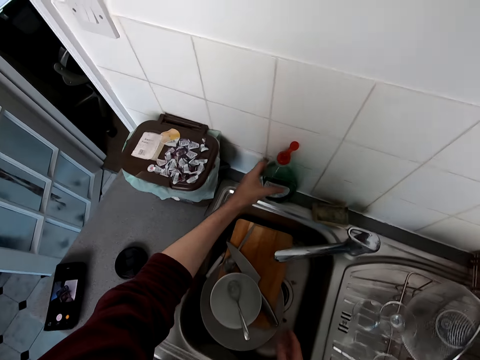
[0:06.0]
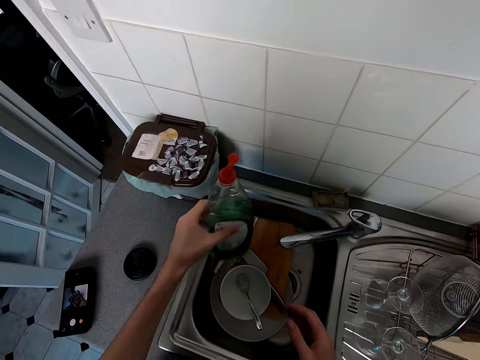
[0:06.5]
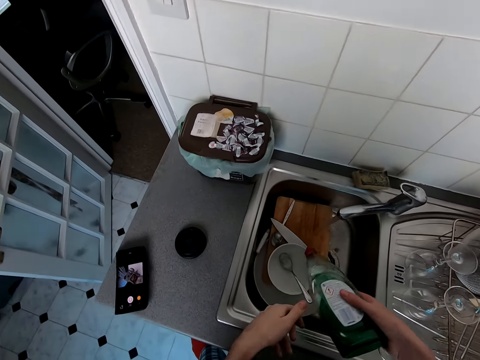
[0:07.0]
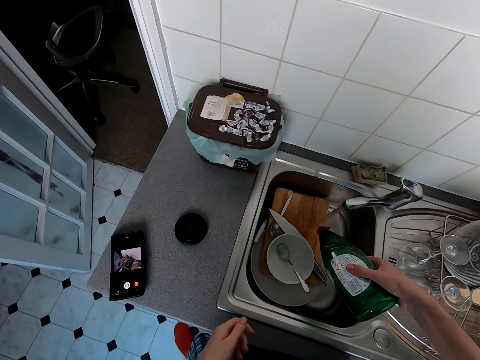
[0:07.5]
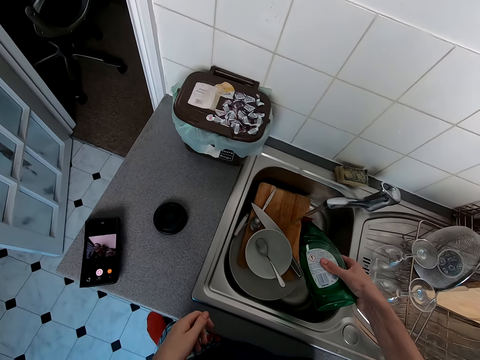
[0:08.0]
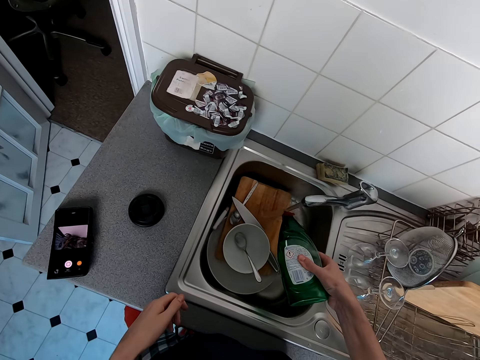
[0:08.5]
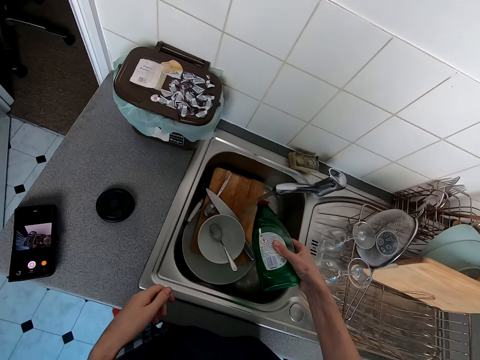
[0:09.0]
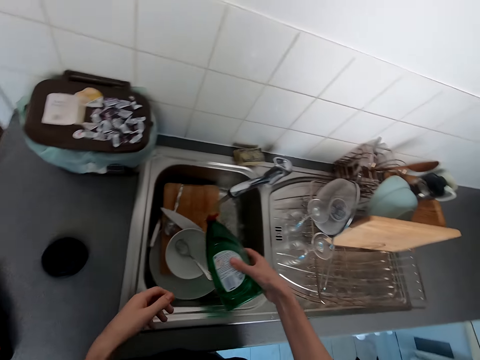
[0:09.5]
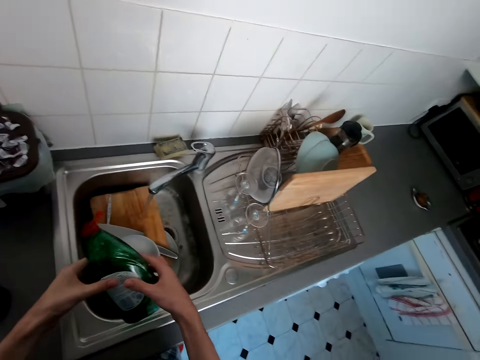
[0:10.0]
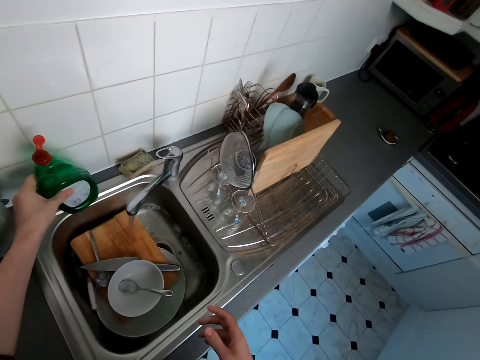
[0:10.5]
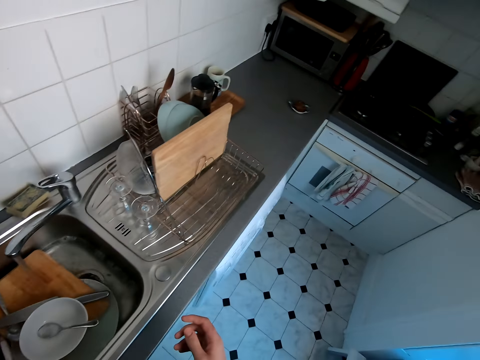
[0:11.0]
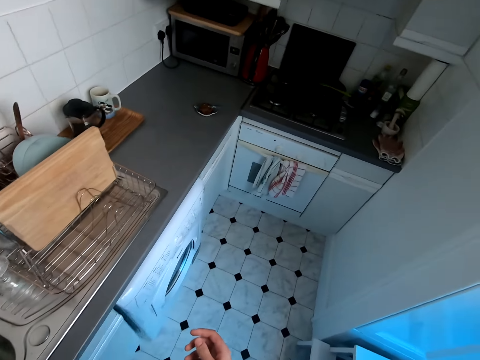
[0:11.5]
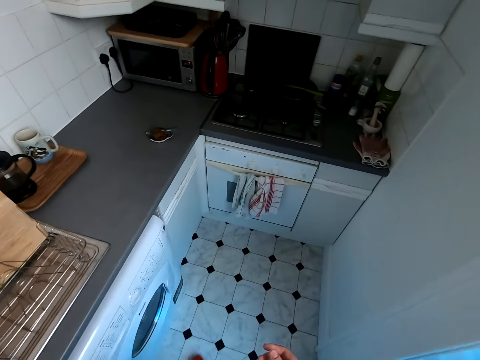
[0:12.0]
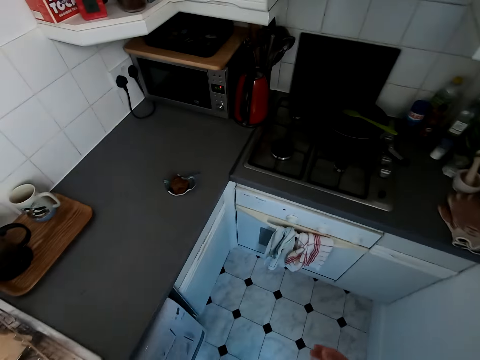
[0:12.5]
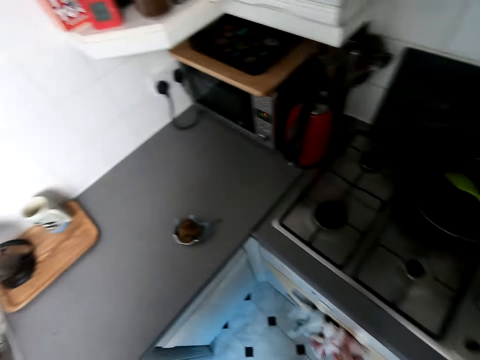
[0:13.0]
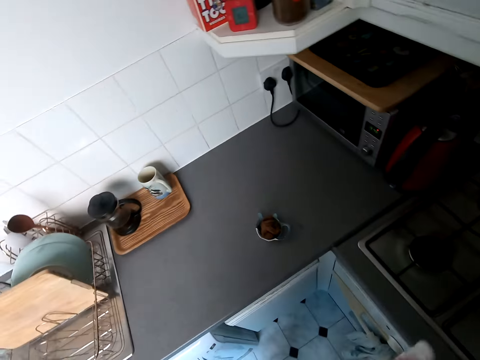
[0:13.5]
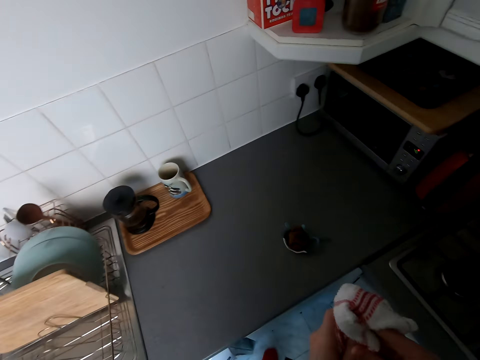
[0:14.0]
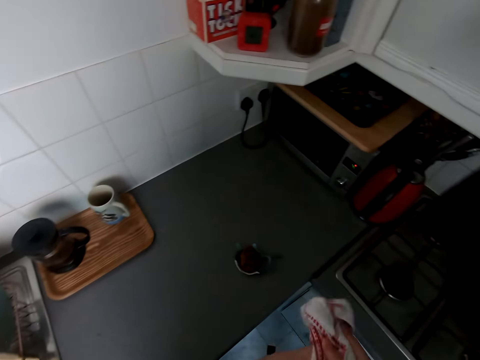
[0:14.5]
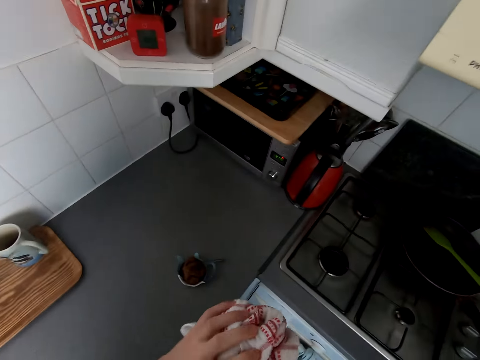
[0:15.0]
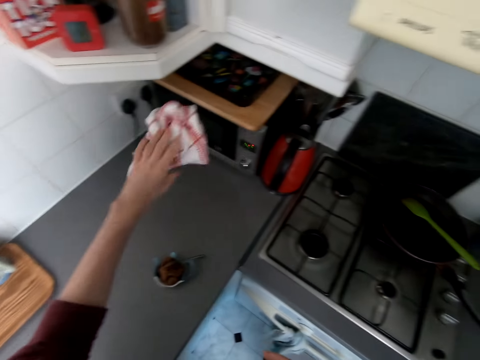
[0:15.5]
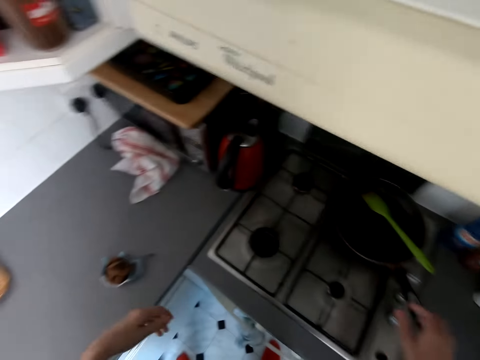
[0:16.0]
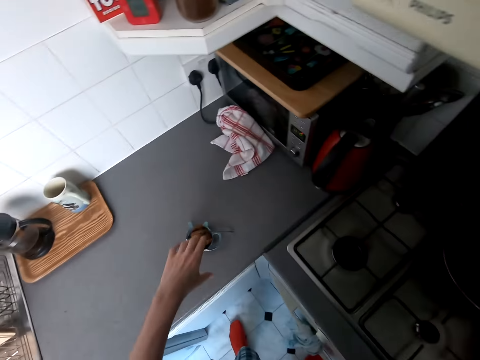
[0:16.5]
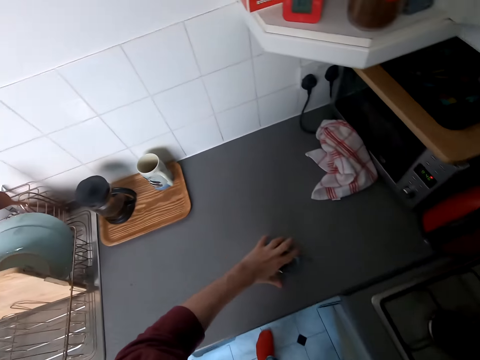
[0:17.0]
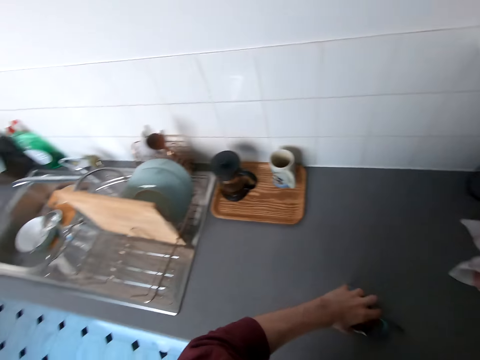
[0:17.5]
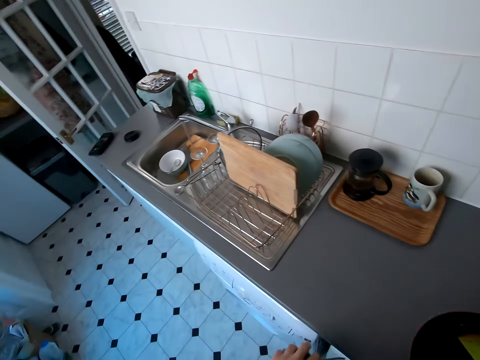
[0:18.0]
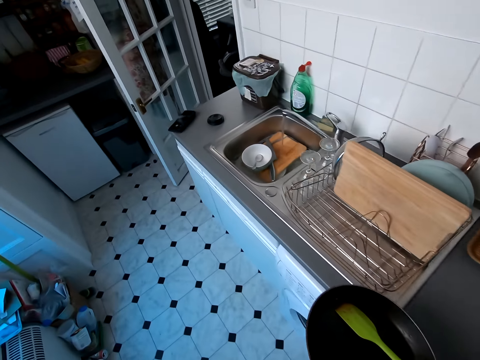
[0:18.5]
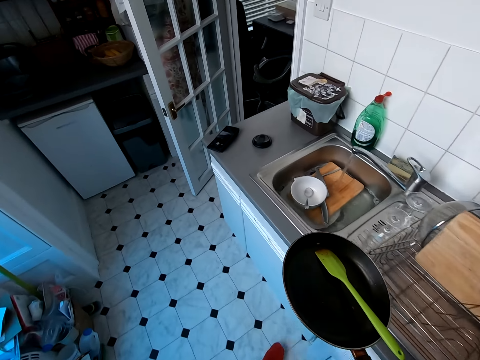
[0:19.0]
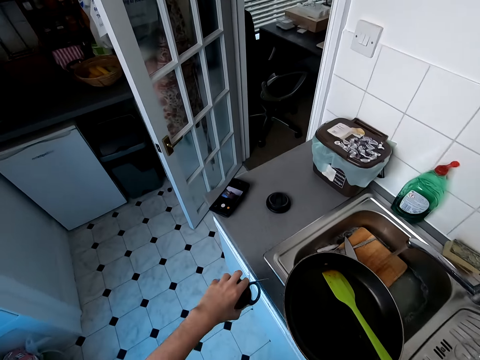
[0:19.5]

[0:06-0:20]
The camera wearer picks a bottle of soap on the sink. He pours liquid soap in the sink. He puts the bottle of soap on the sink. He walks in a kitchen. He picks a towel on a cooker. He cleans his hands with the towel. He puts the towel on a table. He picks a pan on the cooker. He picks a cup on the table. He walks in the kitchen.

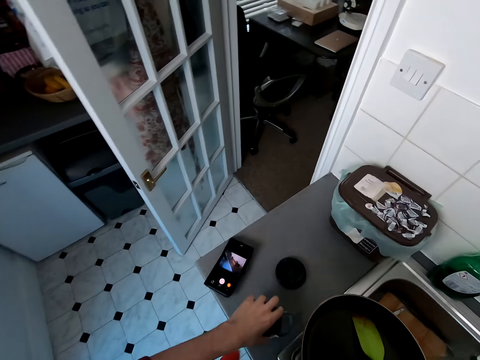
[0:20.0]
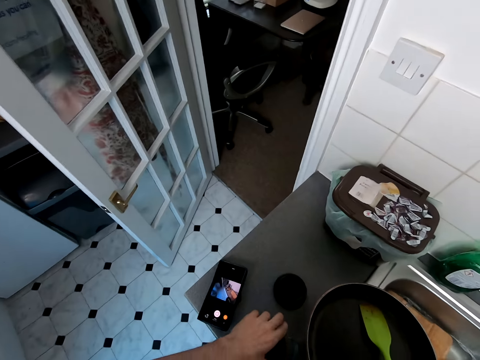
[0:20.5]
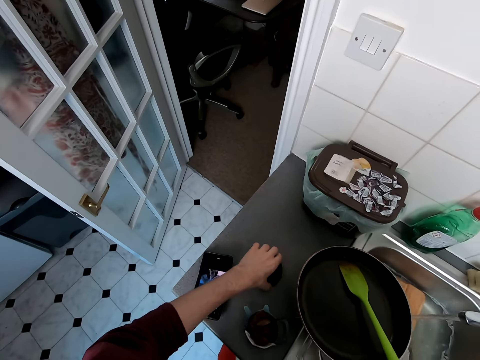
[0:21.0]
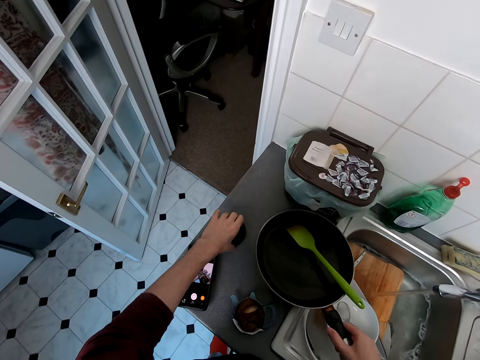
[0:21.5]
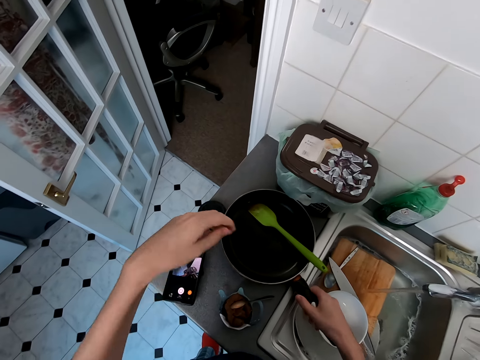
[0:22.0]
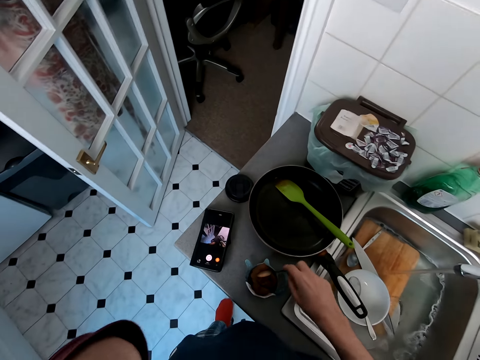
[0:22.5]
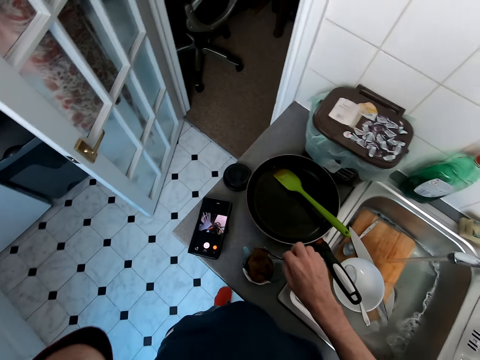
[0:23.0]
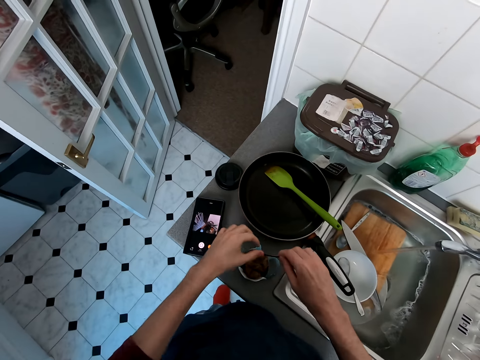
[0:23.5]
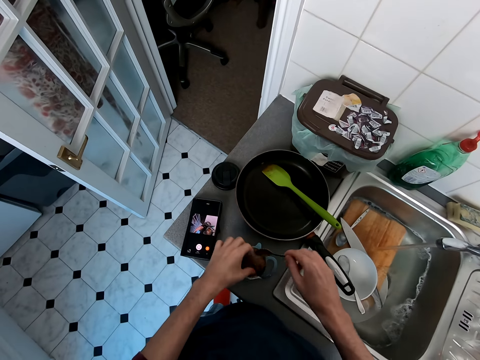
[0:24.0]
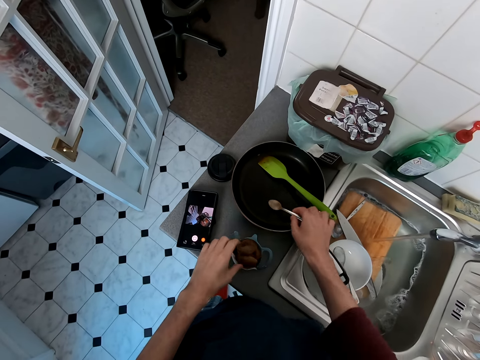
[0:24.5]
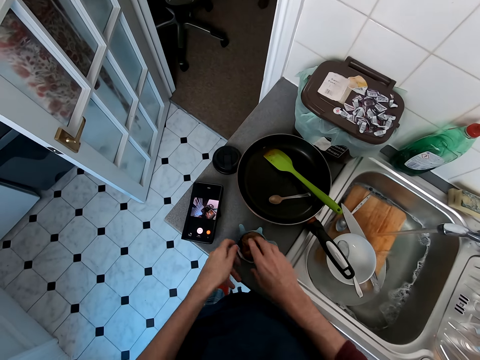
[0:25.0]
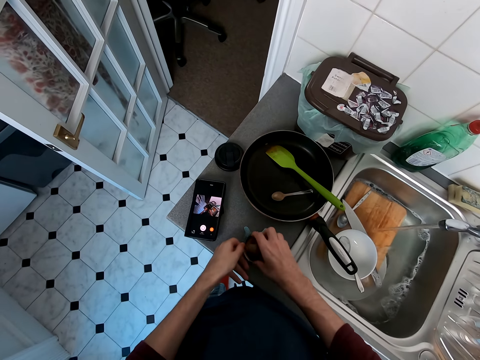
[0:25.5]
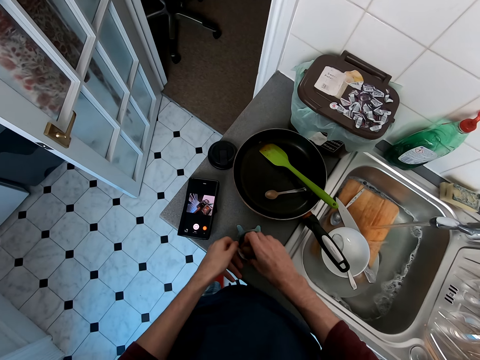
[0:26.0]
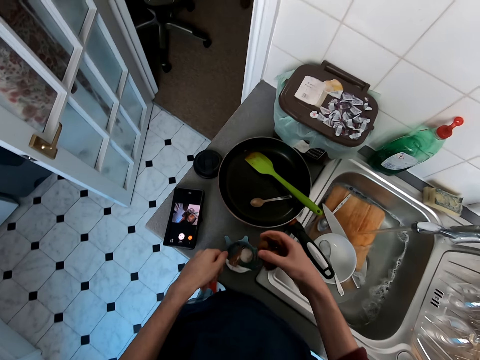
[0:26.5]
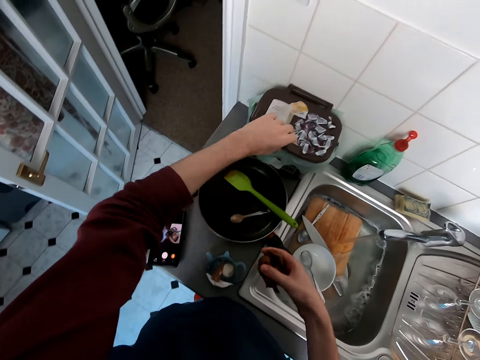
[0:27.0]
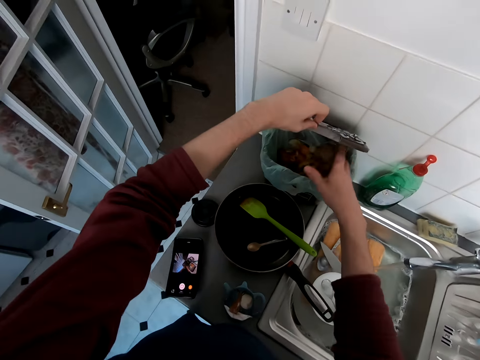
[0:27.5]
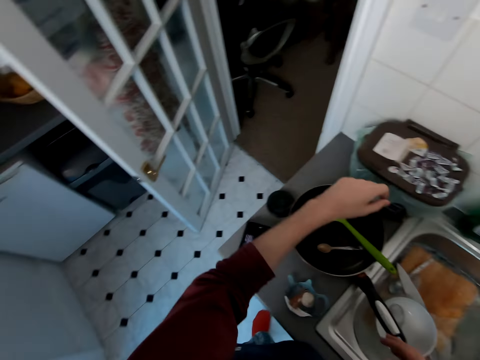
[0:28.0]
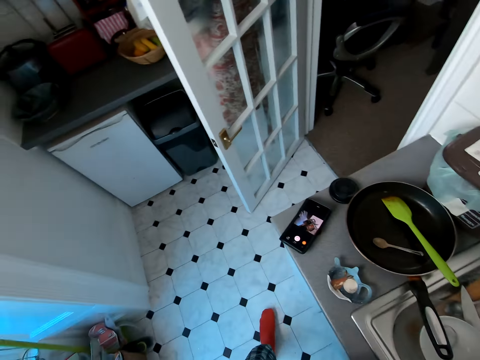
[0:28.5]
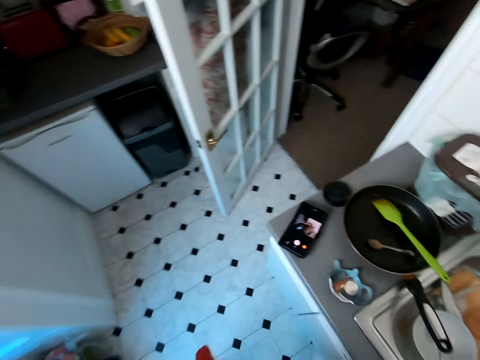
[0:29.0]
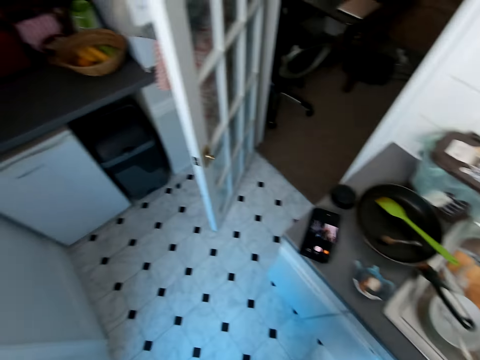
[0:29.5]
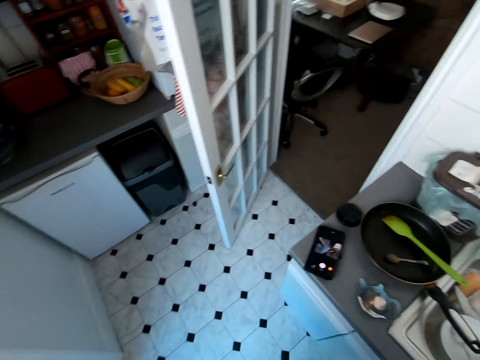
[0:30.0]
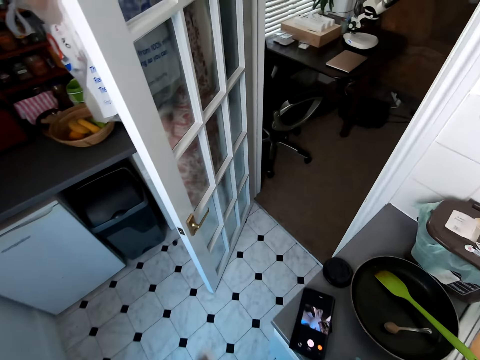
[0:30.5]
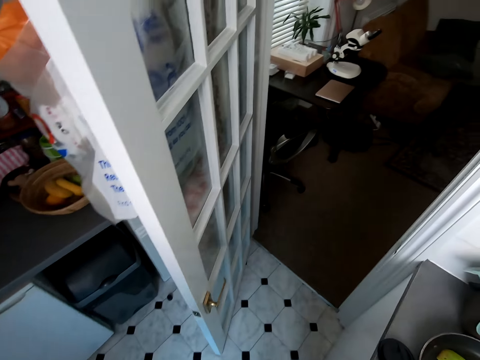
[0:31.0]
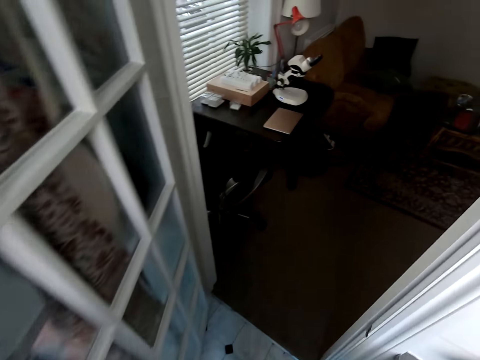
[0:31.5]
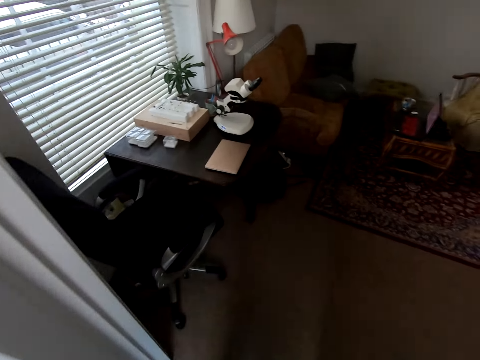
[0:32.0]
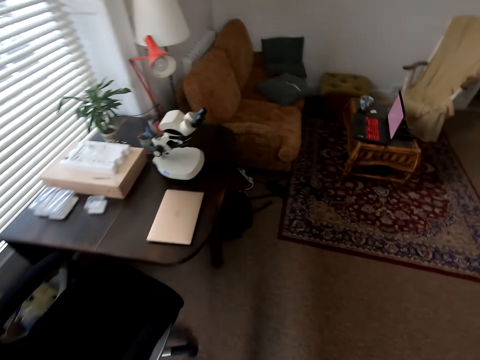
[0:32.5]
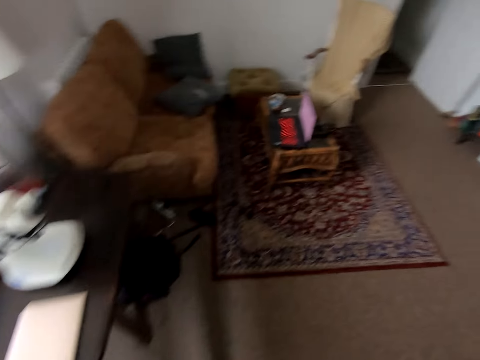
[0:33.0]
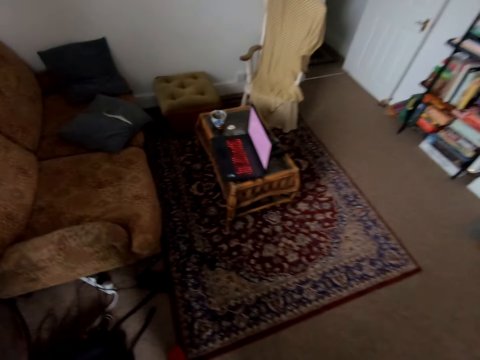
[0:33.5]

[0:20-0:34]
The camera wearer puts a cup on a sink. They put a pan on the sink. They touch the face. They pick a spoon. They put the spoon in the pan. They pick tea bags in the cup. They open a dust bin. They put the tea bag in the dust bin. They close the dust bin. They walk in a room.
